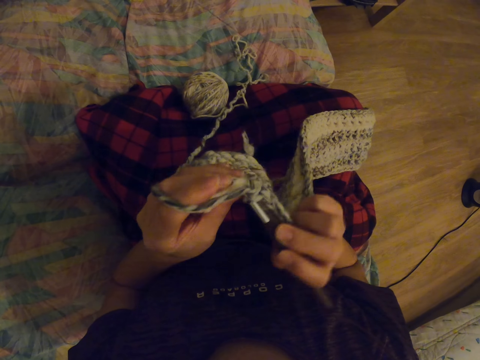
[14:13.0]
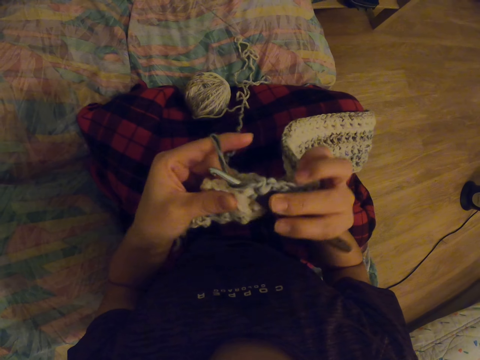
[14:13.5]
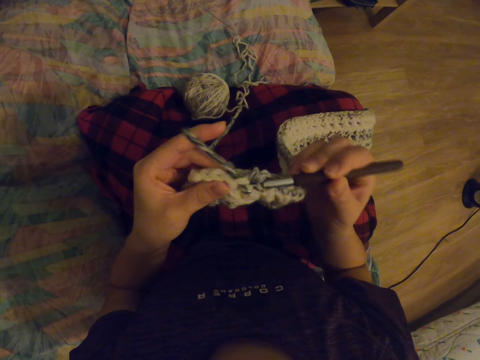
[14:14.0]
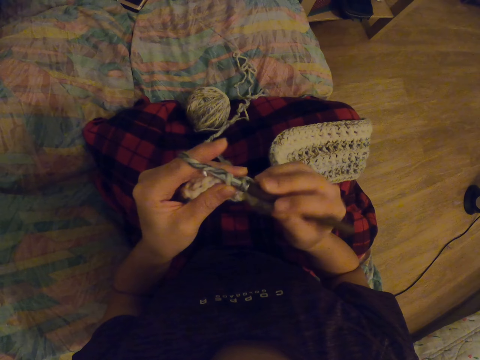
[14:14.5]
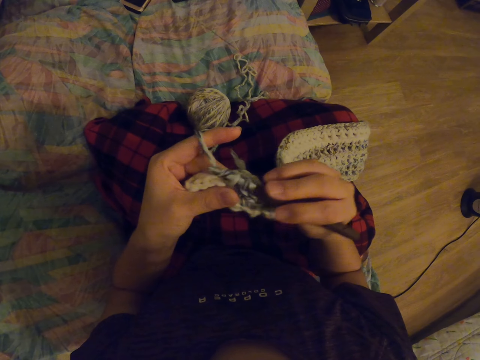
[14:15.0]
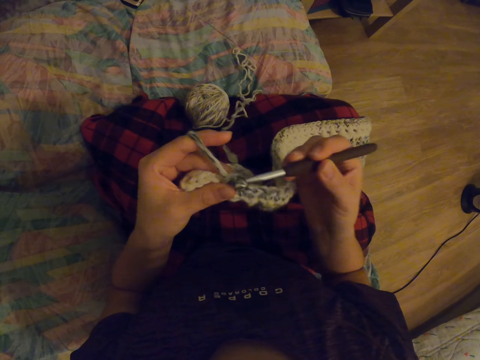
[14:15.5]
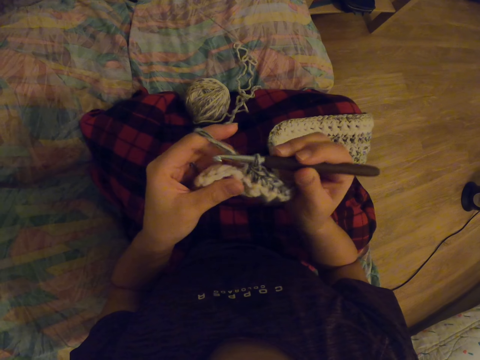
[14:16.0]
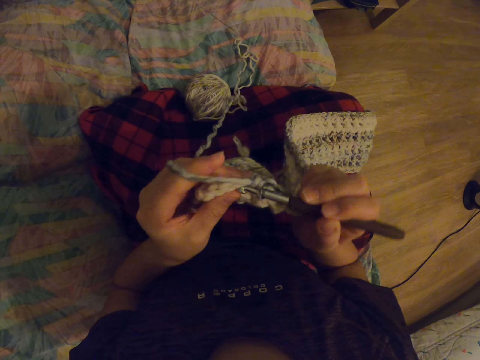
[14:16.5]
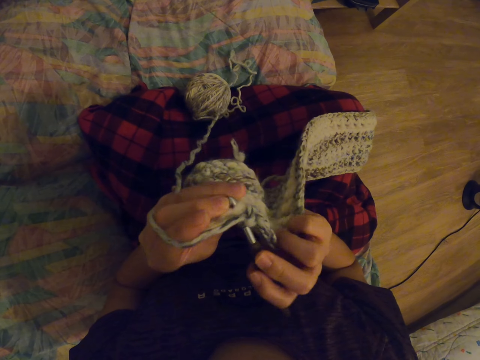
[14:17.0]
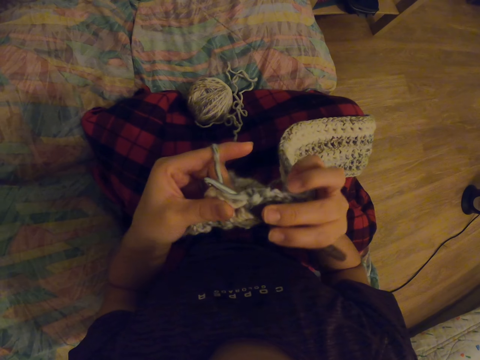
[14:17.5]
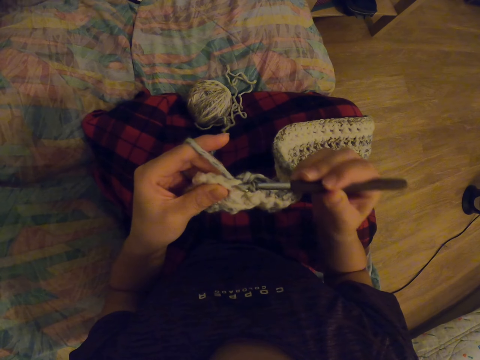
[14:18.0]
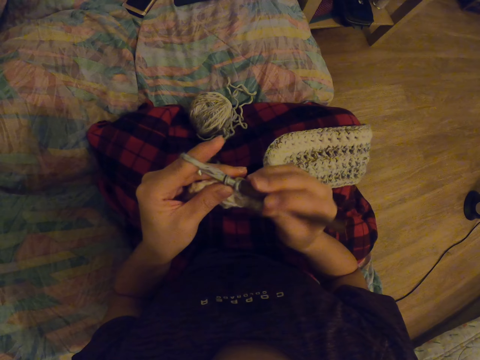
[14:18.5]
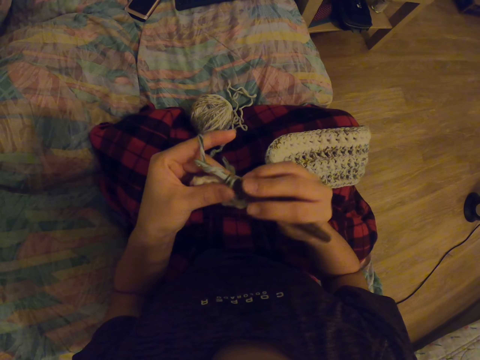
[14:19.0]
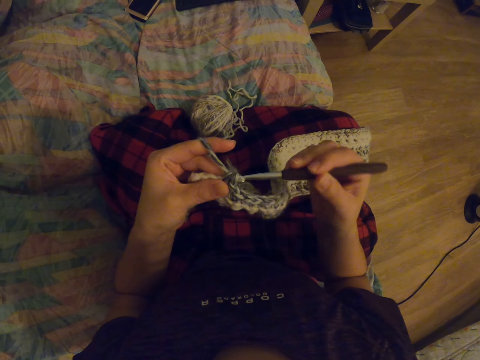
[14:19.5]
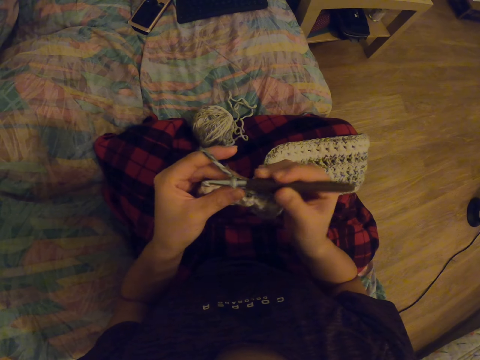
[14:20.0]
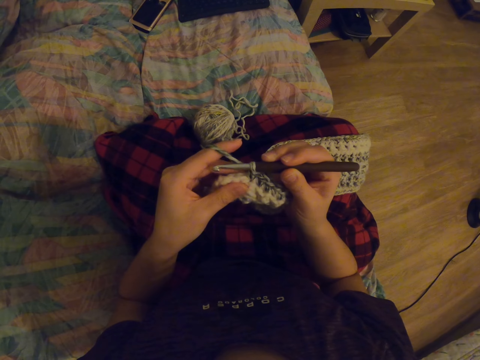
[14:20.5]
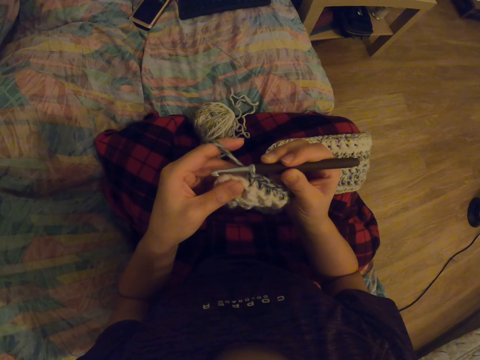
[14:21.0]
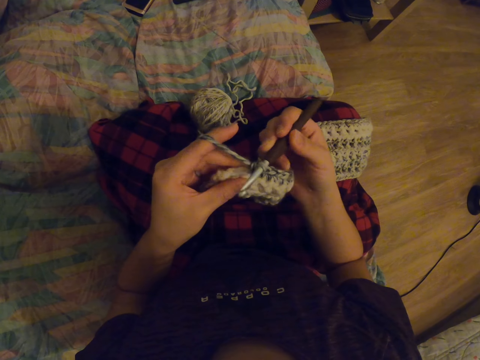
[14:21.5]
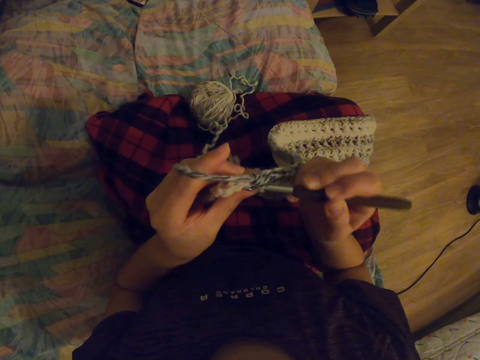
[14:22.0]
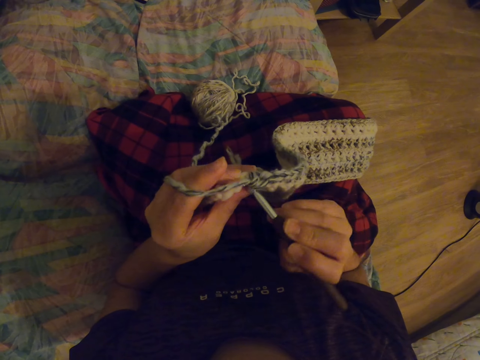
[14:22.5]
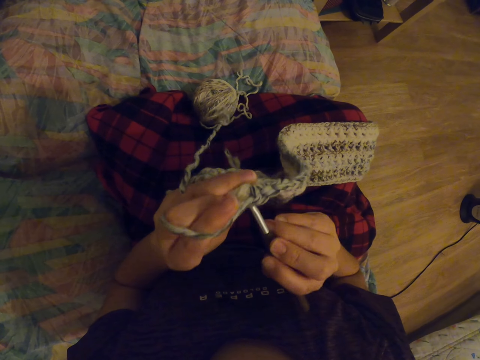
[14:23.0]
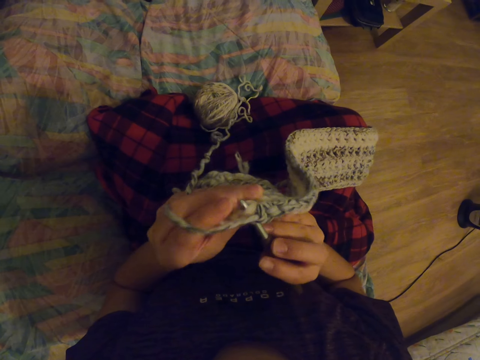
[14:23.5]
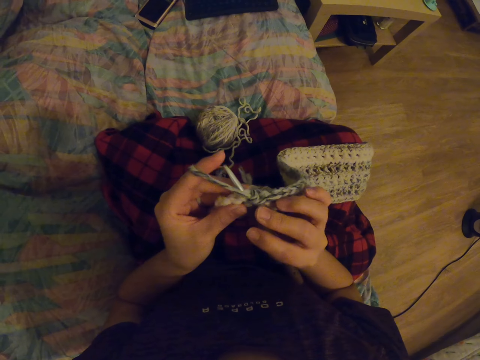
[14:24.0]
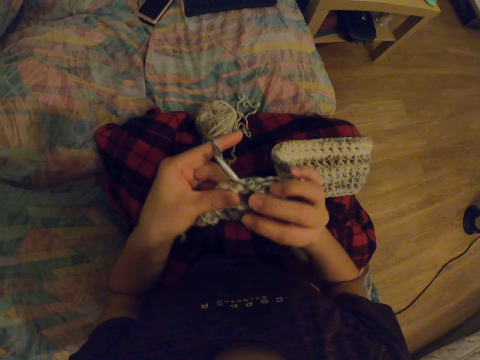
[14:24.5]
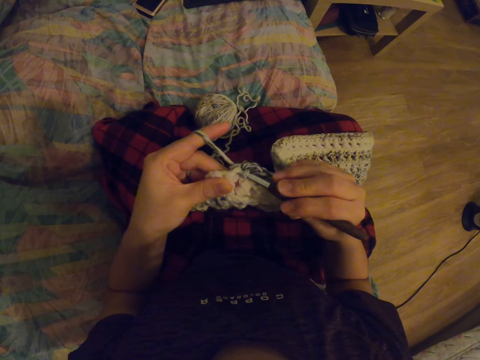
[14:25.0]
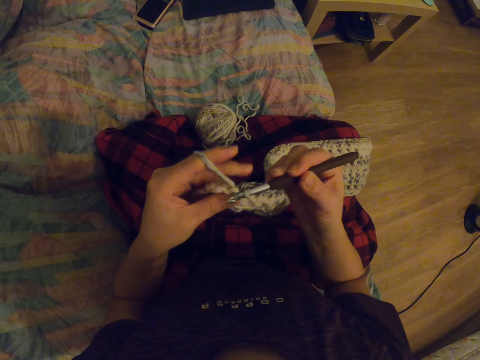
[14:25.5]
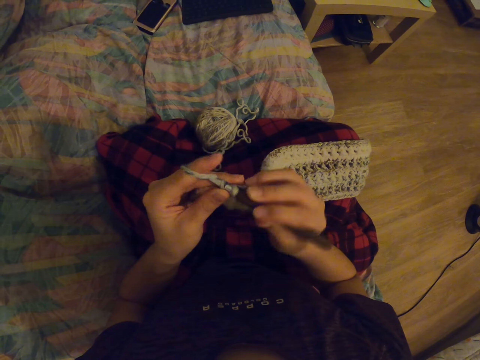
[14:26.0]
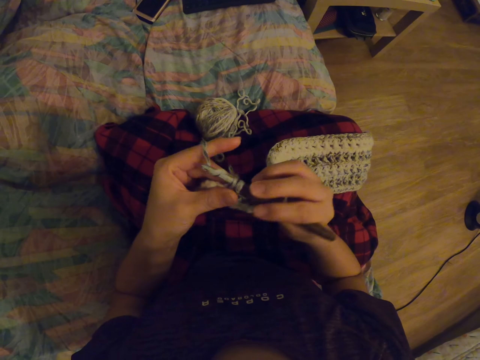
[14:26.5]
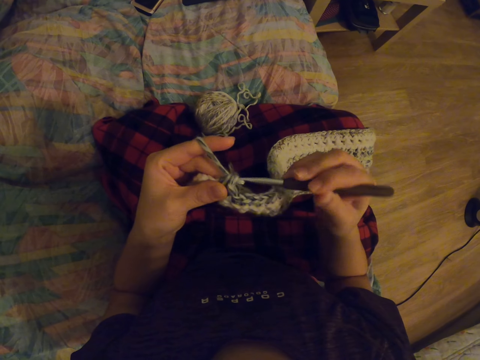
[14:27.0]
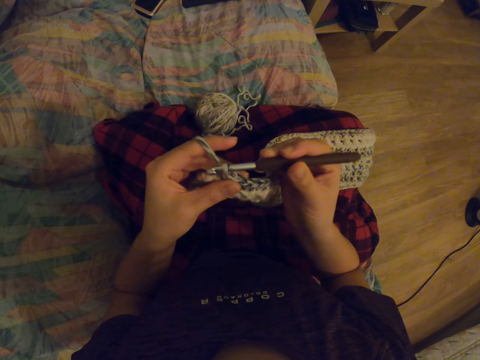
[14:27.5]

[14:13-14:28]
The camera wearer crochets the fabric with the crochet hook. They roll the thread on the crochet hook. They crochet the fabric with the crochet hook. They roll the thread on the crochet hook. They crochet the fabric with the crochet hook. They roll the thread on the crochet hook.

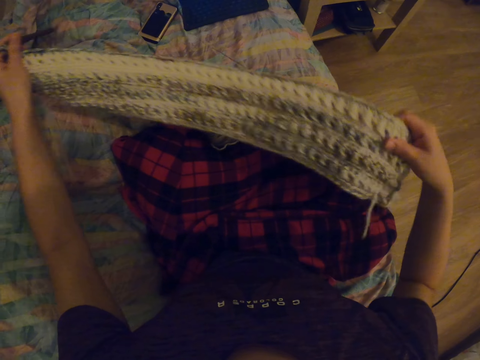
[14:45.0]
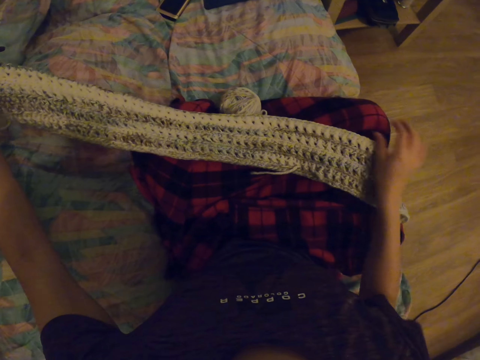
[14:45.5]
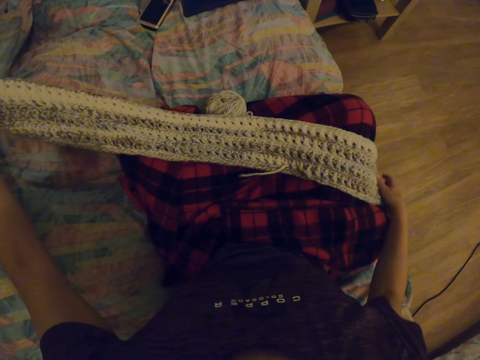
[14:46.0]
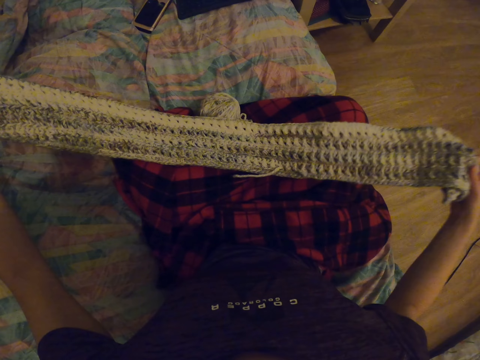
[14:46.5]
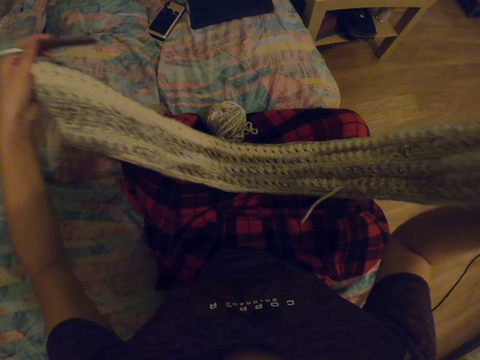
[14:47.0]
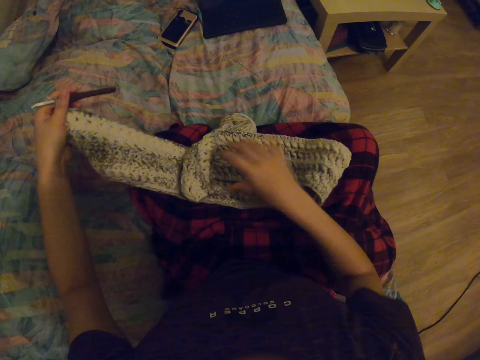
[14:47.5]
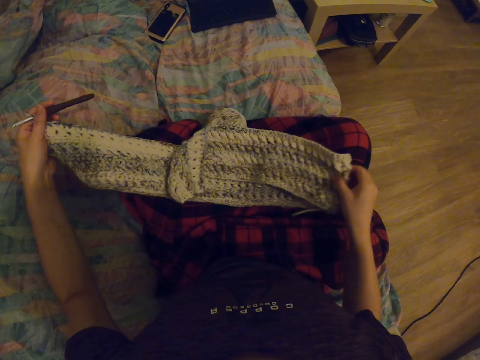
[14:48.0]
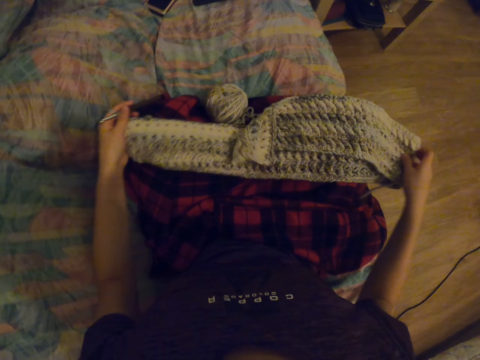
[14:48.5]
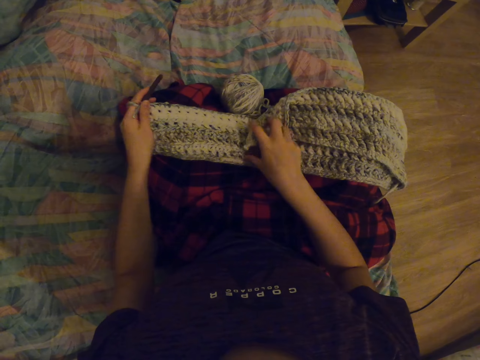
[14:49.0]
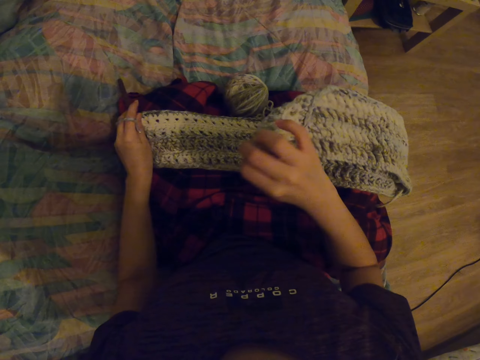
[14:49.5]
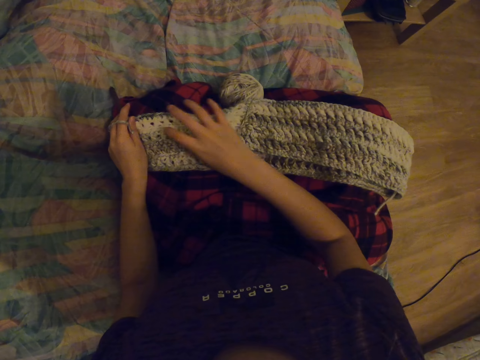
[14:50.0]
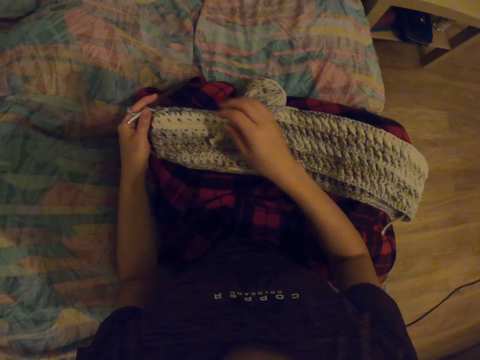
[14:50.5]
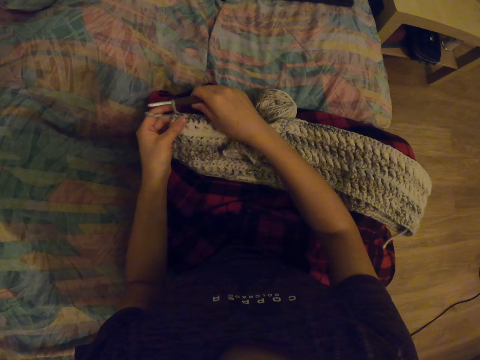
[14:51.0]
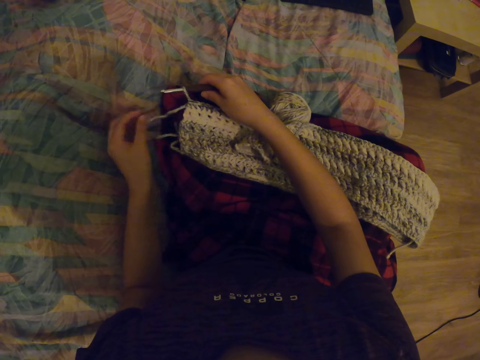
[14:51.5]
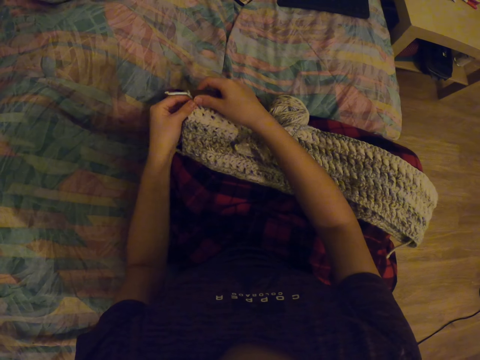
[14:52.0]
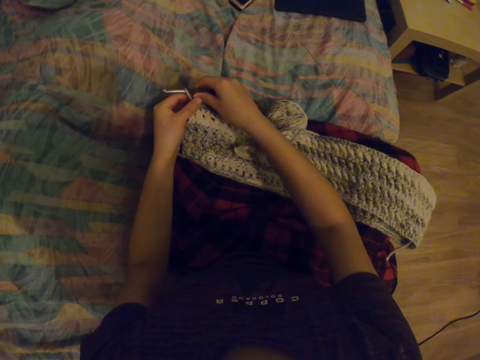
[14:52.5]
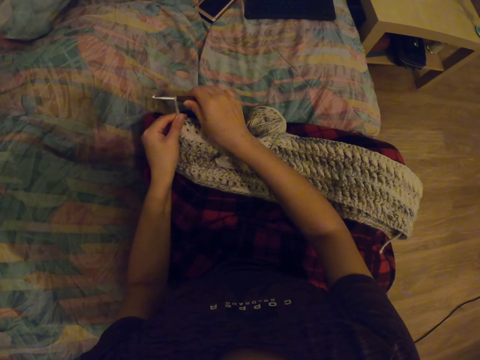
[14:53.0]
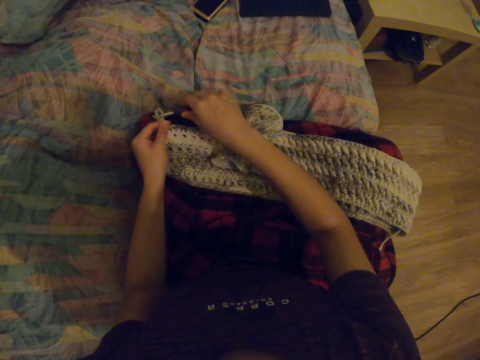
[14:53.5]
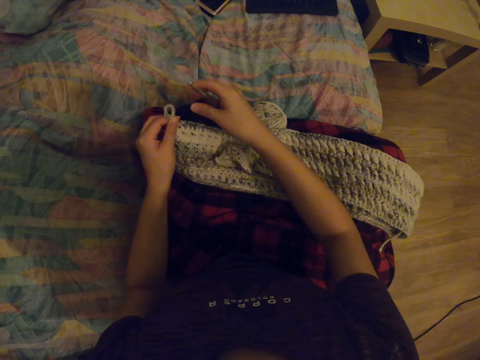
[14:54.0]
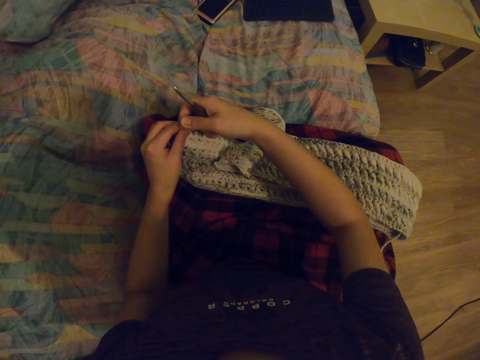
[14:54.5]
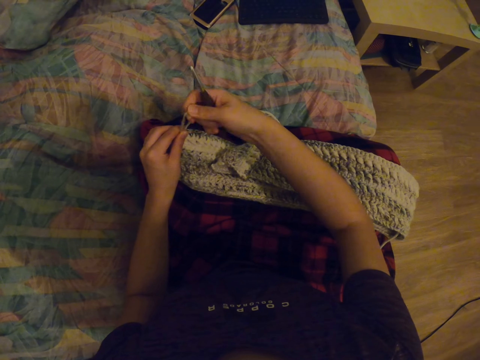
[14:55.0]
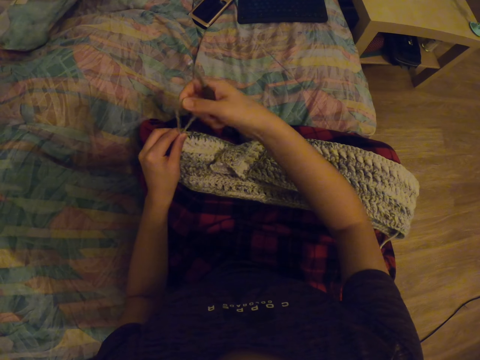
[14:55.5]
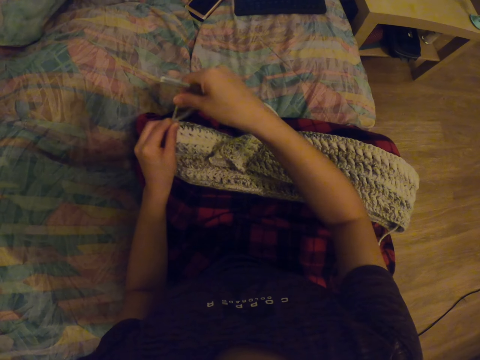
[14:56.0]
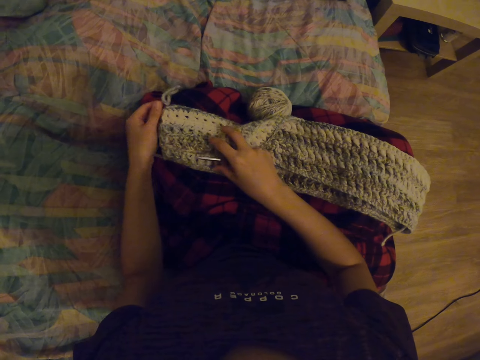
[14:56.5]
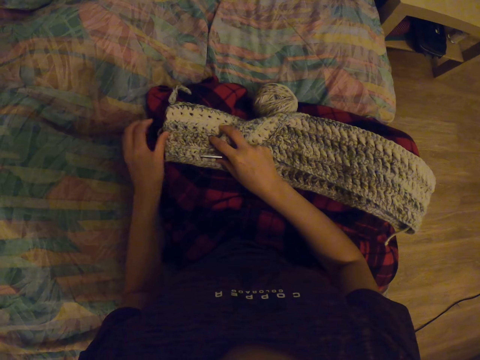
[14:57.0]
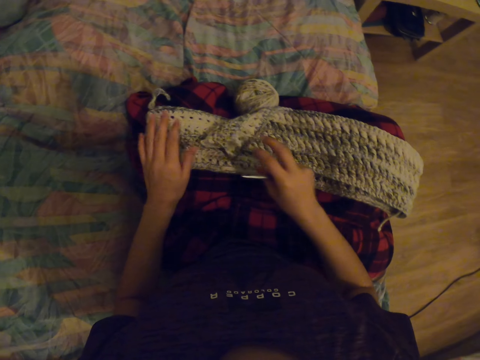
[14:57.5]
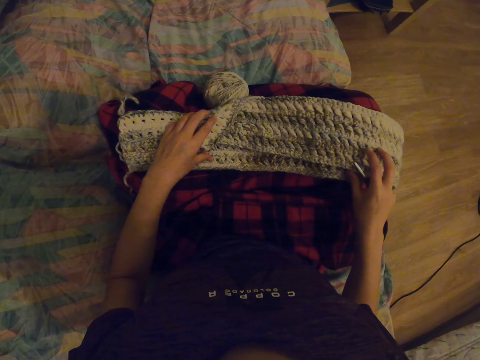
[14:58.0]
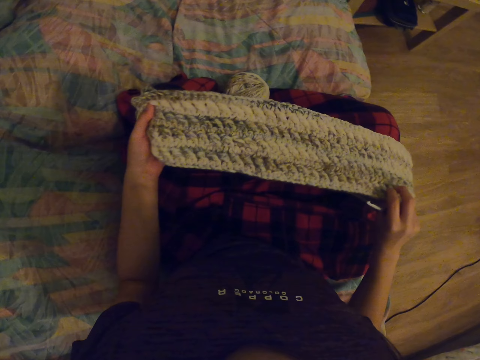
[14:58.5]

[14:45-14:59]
The camera wearer places the garment on the lap. They lift the garment. They place the garment on the lap. They stretch the garment. They place the garment on the lap. They fold the fabric. They pull the garment. They hold the crochet hook. They stretch the garment. They tighten the thread. They pull the thread. They touch the fabric. They stare at the garment.
